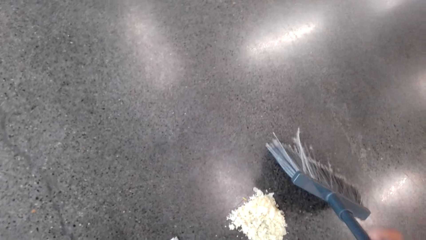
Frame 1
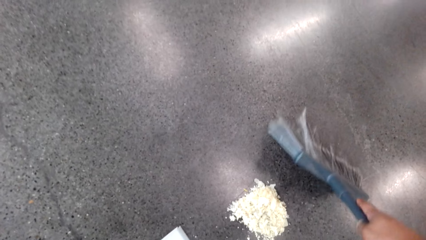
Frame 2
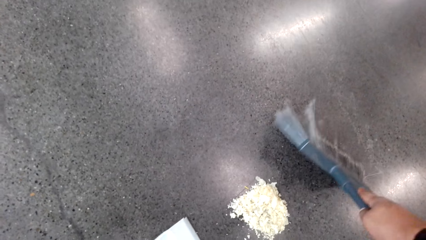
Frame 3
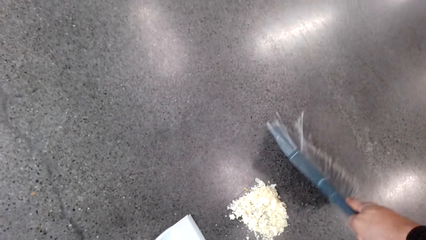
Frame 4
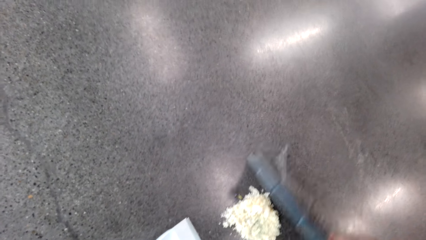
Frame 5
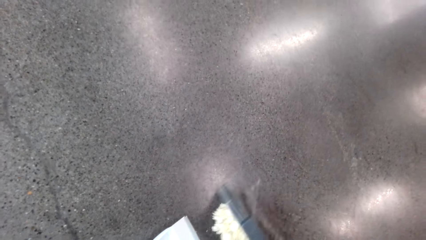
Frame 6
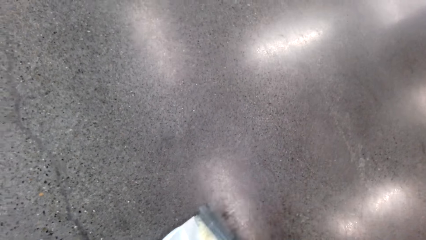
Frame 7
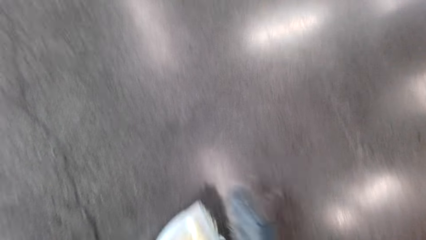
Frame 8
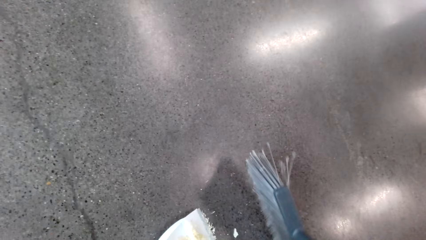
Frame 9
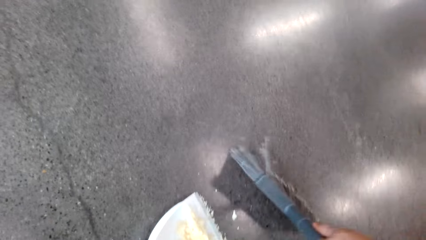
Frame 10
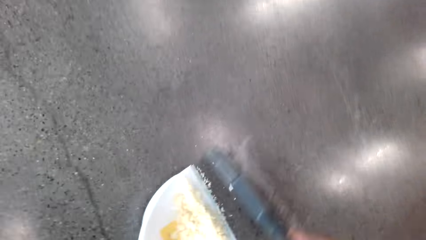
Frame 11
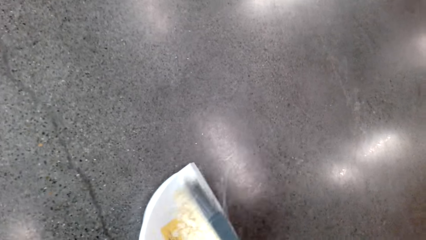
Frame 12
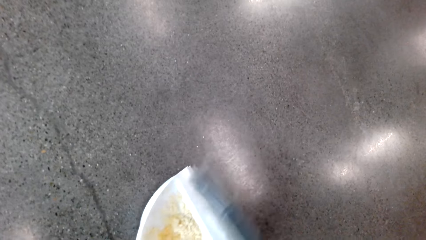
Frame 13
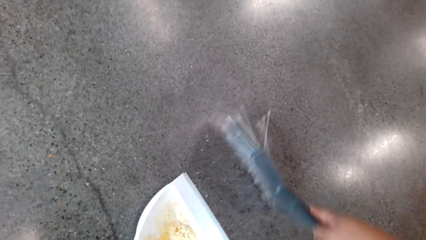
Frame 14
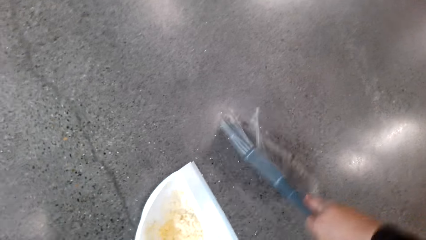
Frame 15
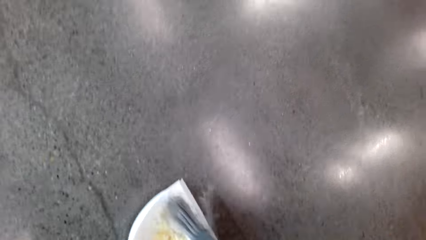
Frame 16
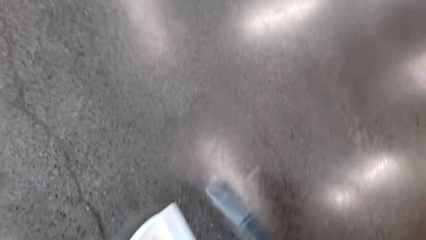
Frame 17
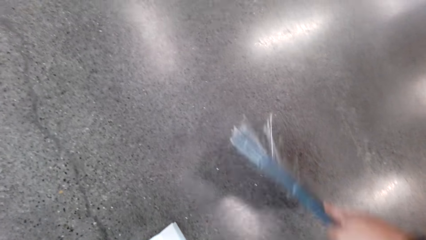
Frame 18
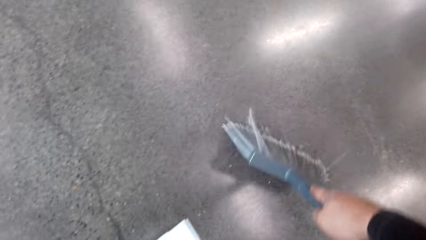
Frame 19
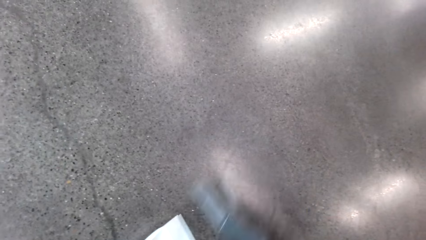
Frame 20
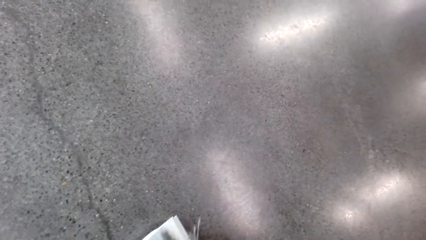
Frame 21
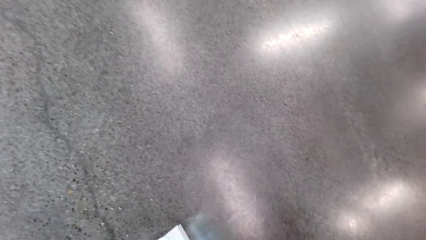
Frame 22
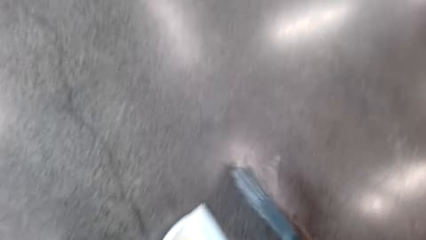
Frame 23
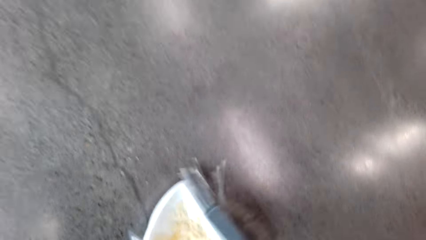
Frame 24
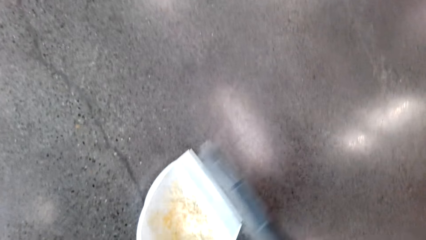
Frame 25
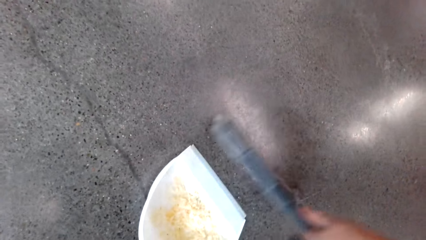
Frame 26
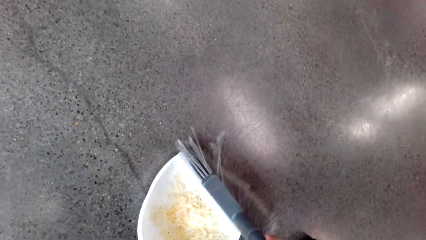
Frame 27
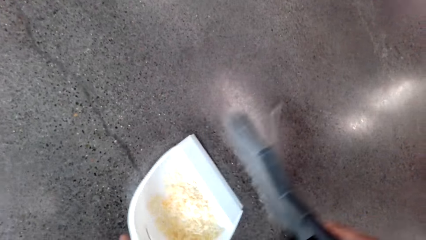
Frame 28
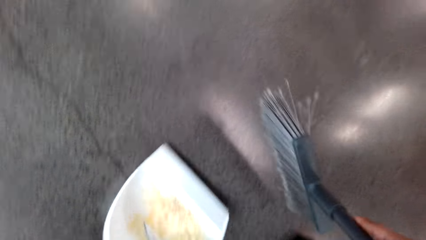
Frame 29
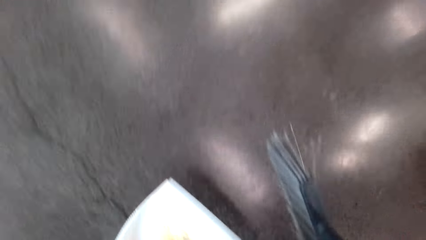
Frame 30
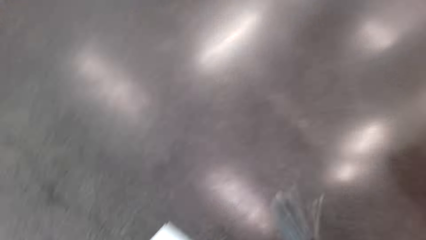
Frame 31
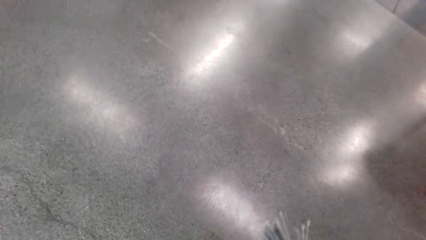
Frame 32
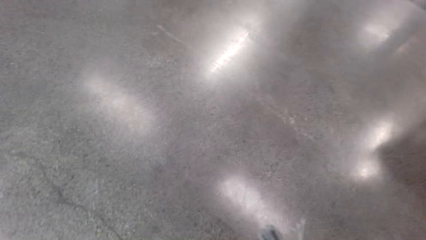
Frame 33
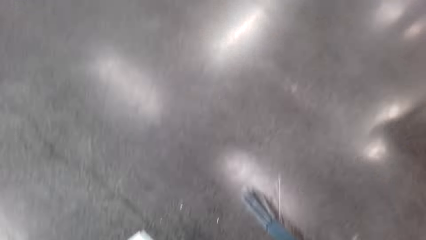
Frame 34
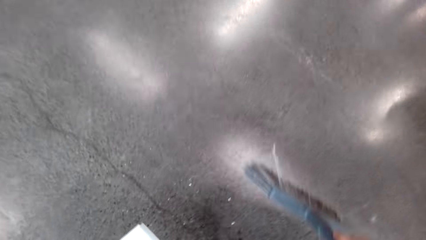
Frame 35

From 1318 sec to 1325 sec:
The camera wearer sweeps the dirt on the dustpan.

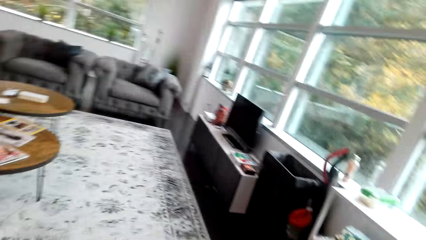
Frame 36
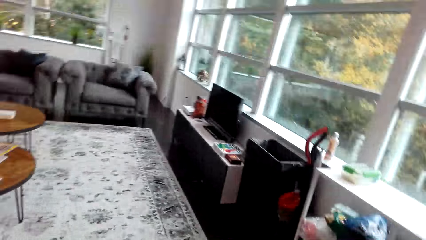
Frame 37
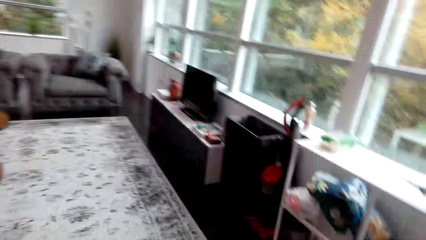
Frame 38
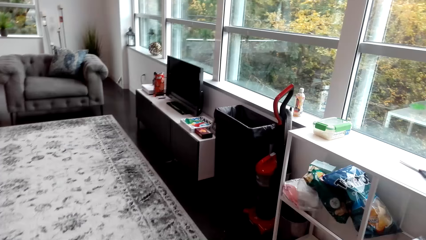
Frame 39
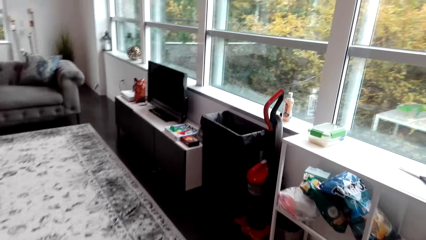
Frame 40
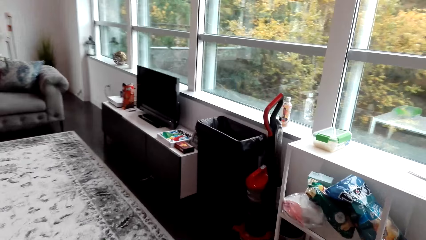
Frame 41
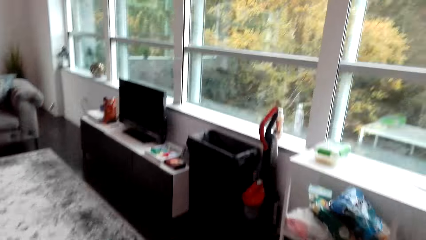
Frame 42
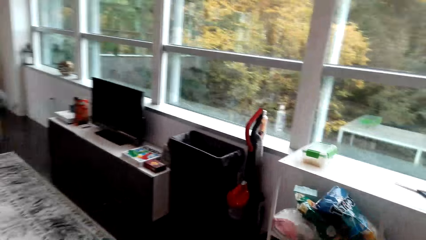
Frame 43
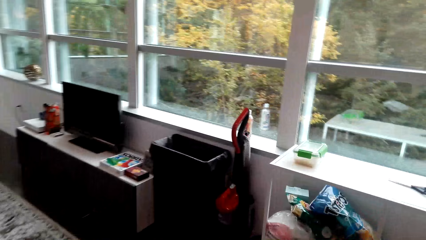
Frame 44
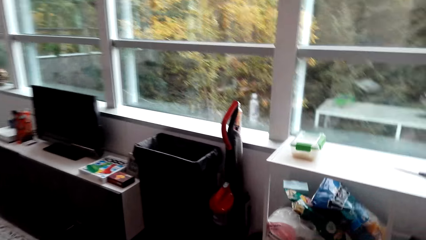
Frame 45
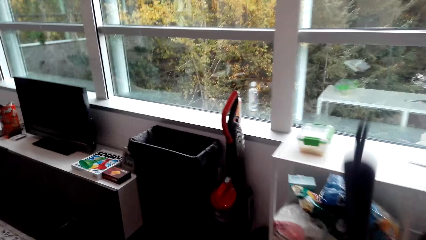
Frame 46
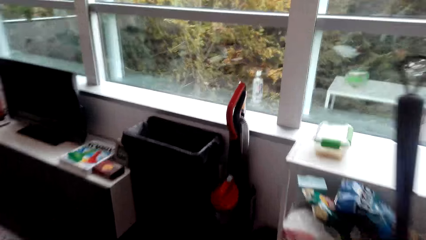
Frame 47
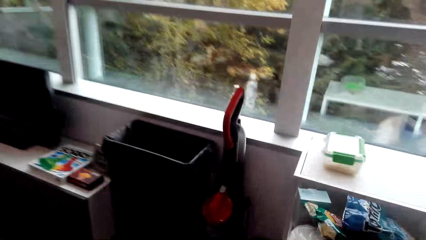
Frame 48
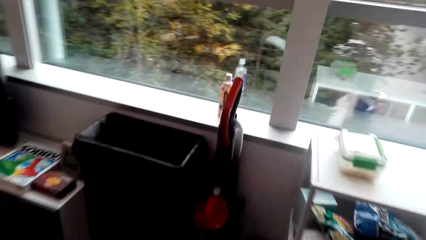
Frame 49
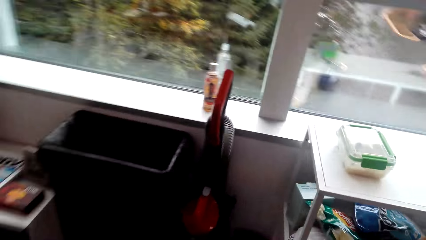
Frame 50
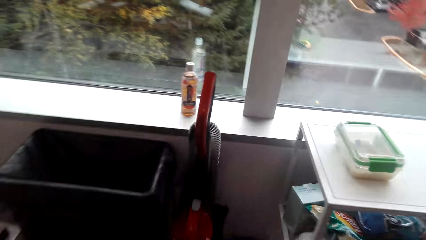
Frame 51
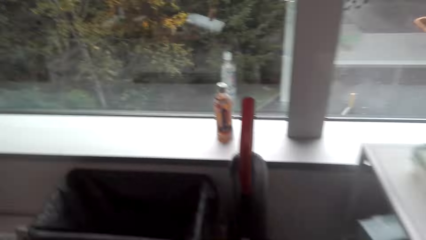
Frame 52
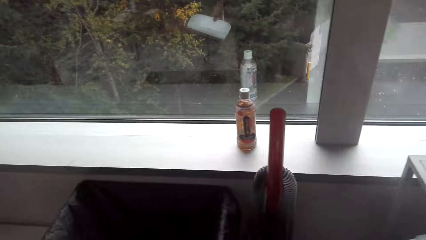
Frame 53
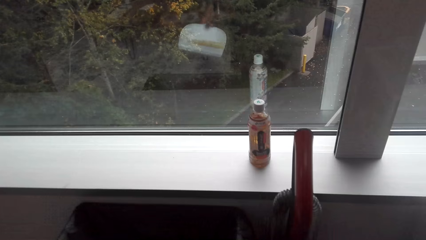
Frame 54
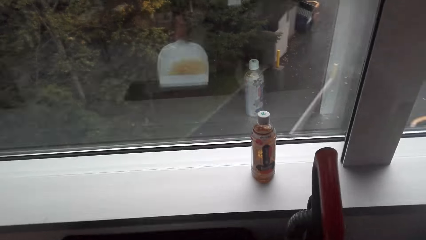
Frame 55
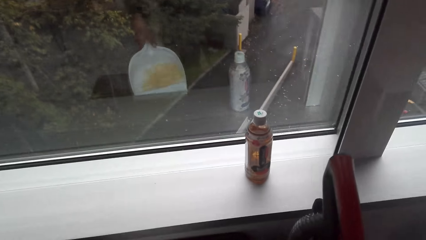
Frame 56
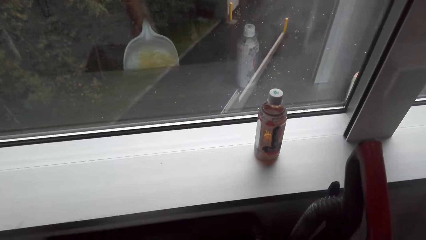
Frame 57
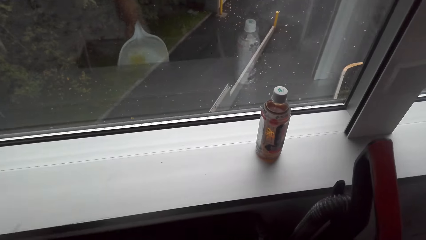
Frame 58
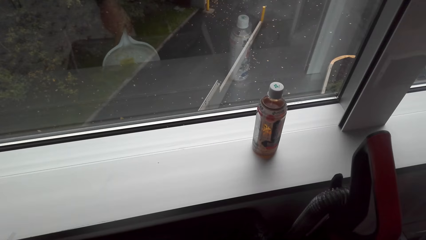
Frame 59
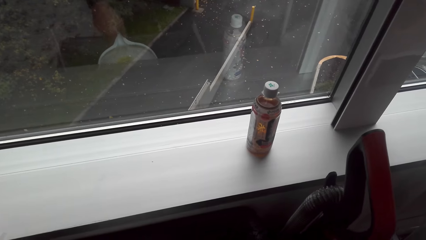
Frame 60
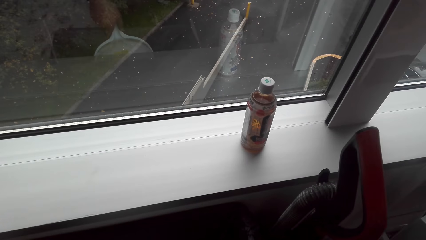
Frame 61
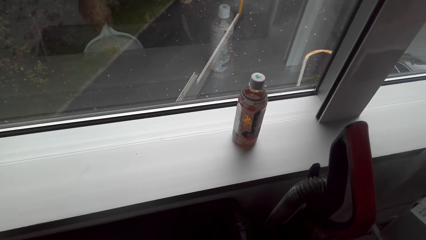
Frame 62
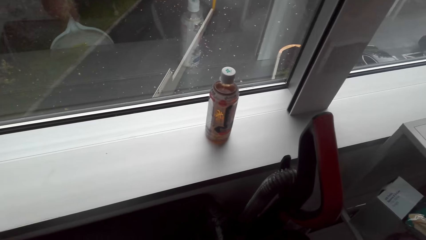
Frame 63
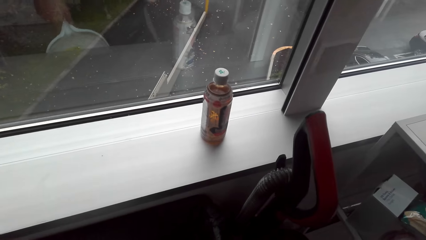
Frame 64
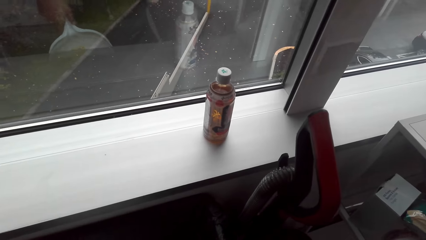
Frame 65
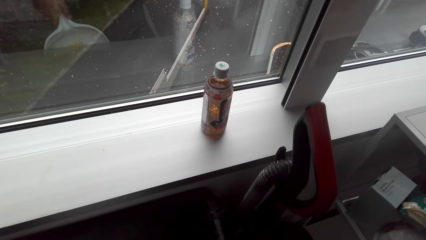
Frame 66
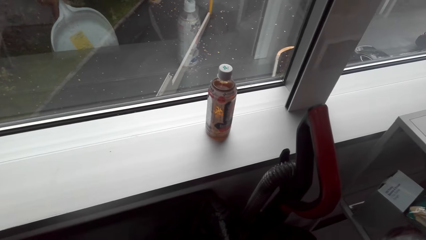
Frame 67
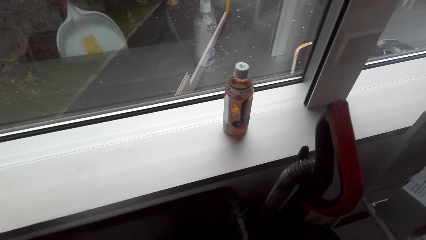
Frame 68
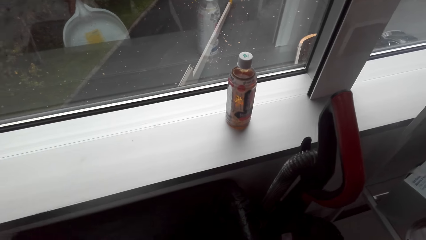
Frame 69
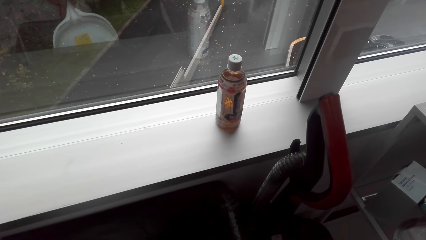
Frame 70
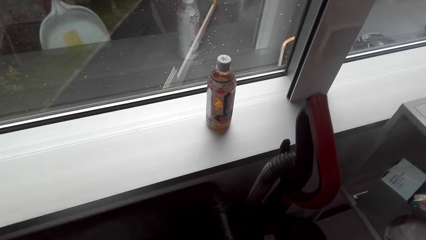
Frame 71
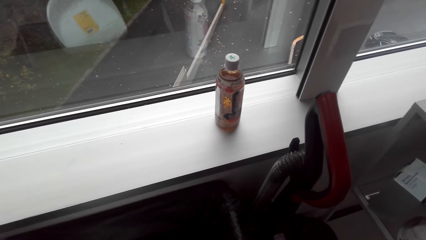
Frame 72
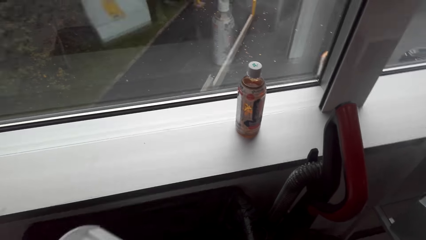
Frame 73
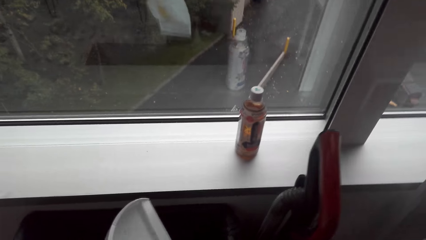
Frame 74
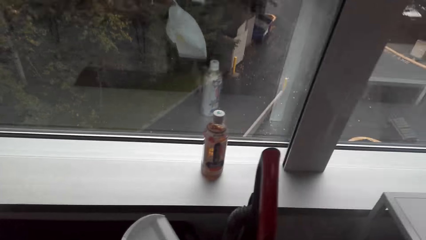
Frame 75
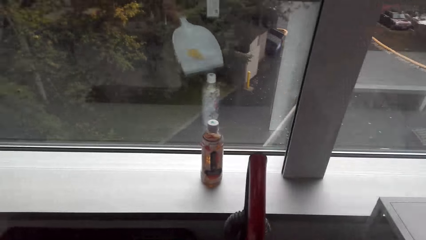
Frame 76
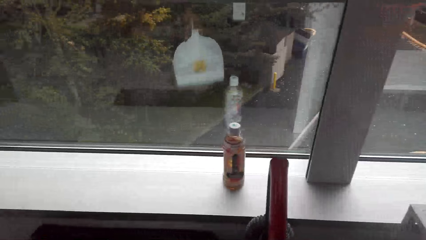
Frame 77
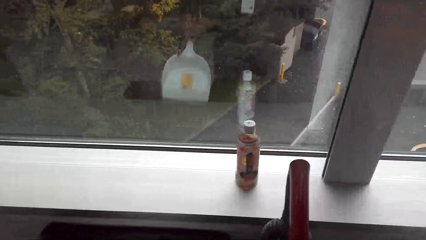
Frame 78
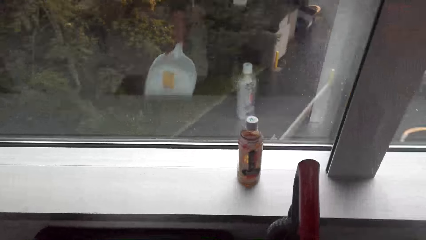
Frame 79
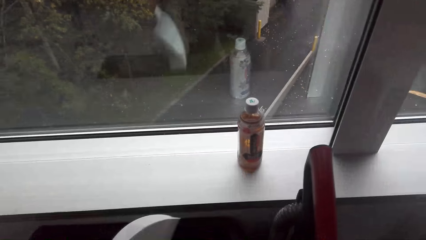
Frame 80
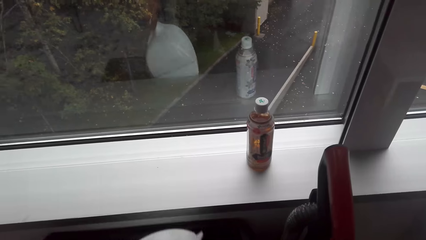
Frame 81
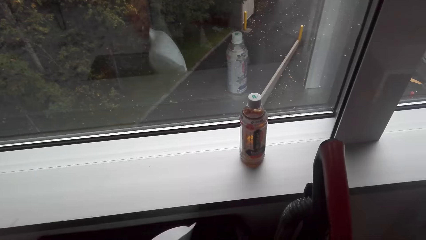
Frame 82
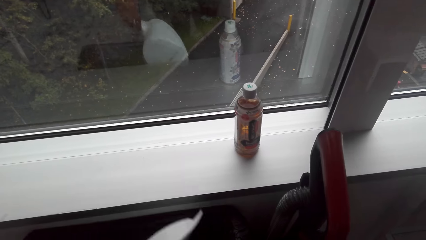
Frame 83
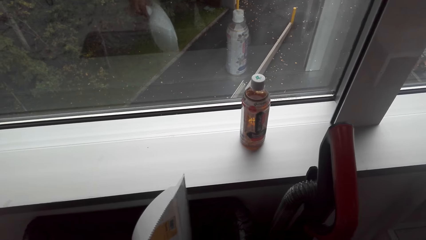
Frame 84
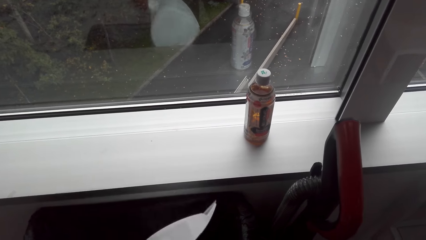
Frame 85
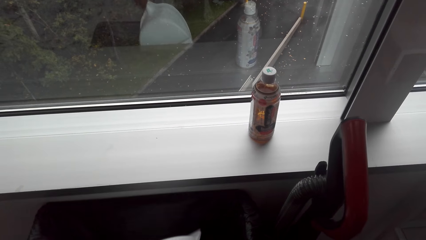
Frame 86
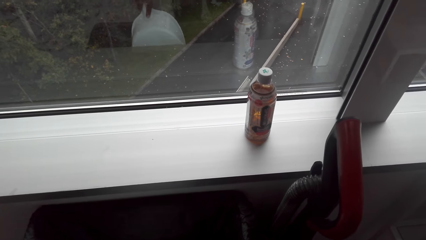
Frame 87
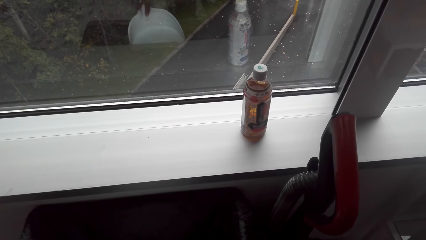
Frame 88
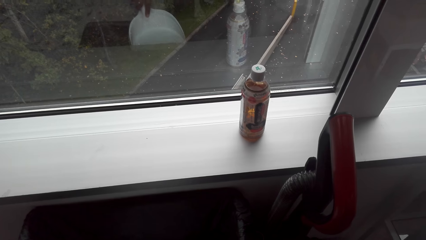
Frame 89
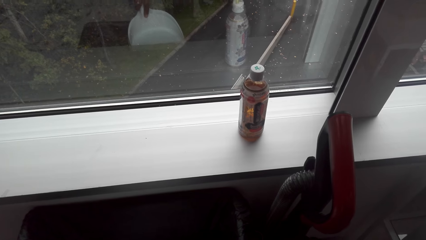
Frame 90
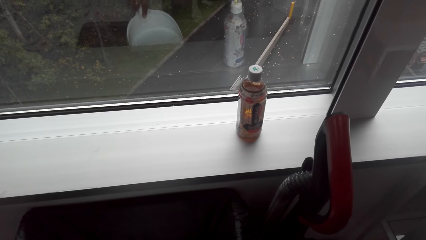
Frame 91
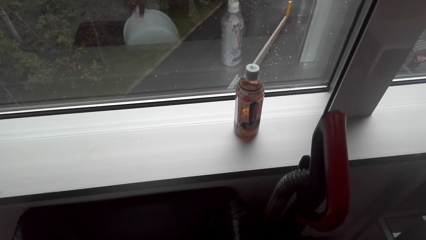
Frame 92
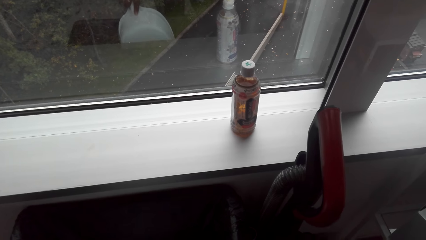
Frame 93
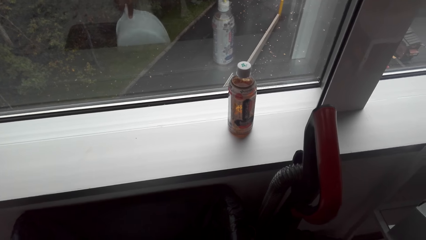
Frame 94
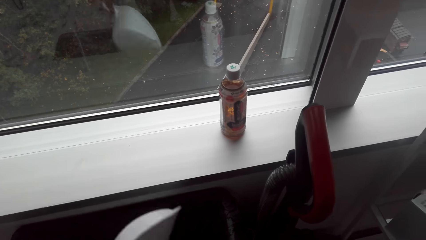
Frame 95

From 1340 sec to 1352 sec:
The camera wearer walks across the house. They pour the dirt on the dustbin.
